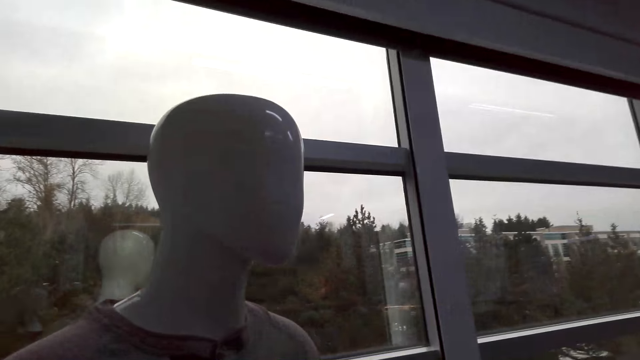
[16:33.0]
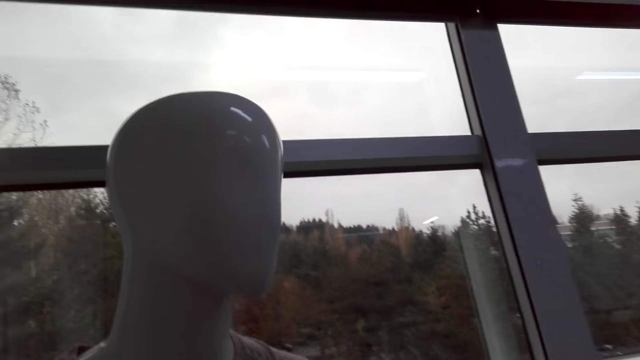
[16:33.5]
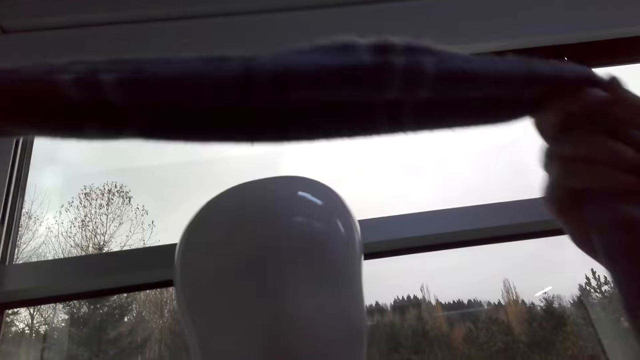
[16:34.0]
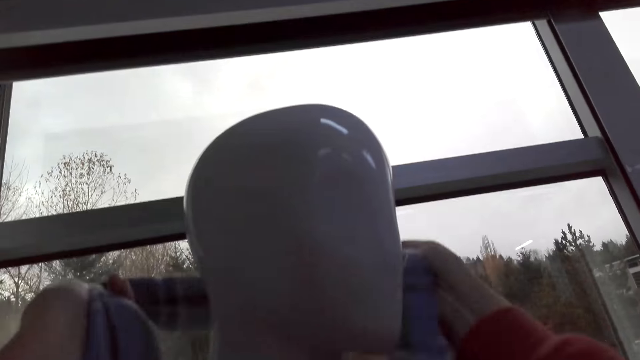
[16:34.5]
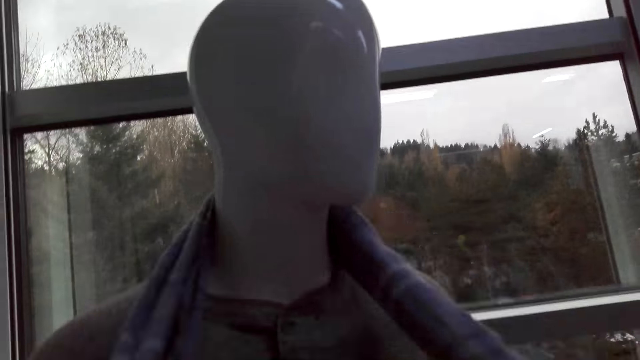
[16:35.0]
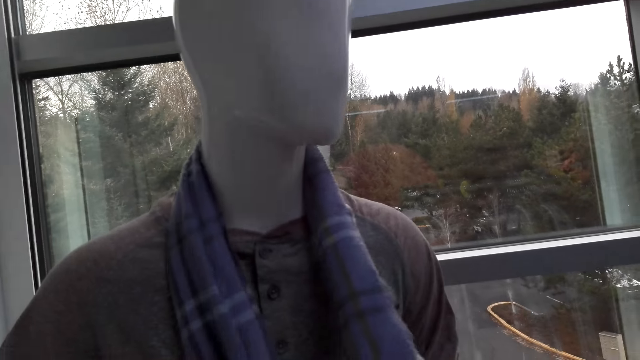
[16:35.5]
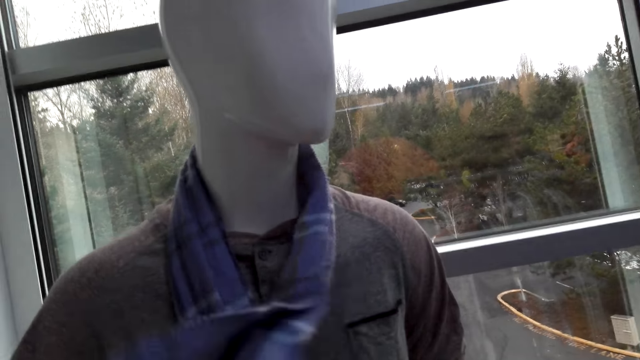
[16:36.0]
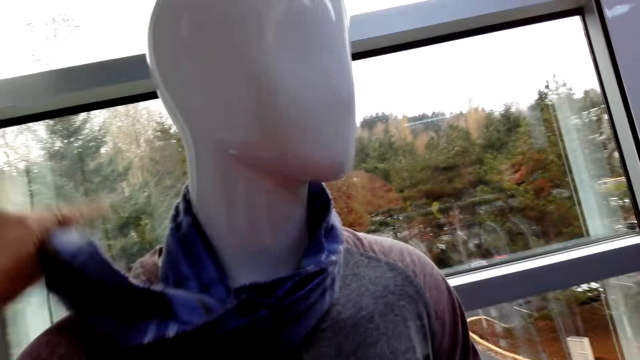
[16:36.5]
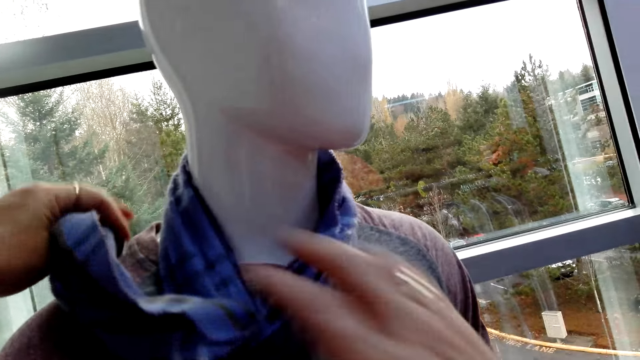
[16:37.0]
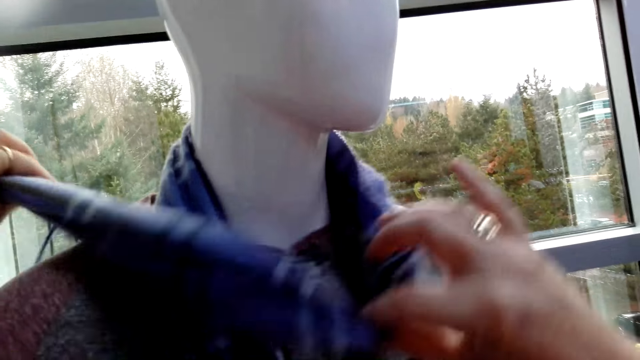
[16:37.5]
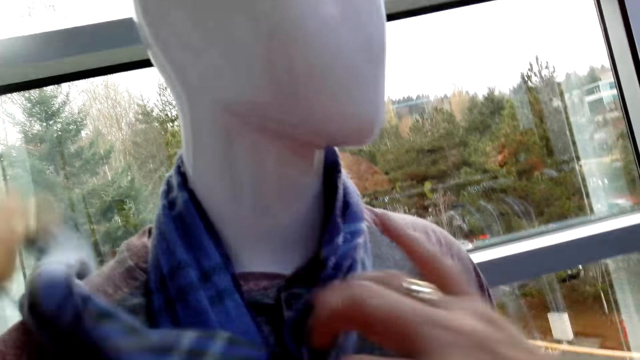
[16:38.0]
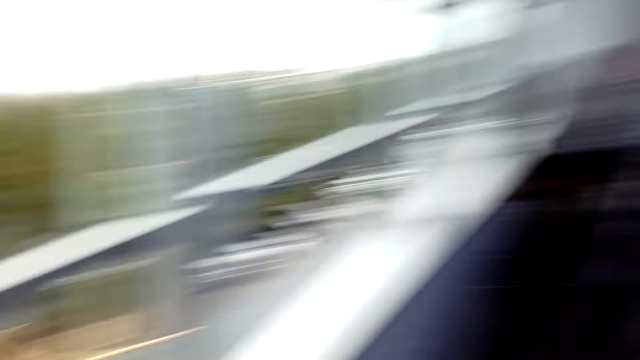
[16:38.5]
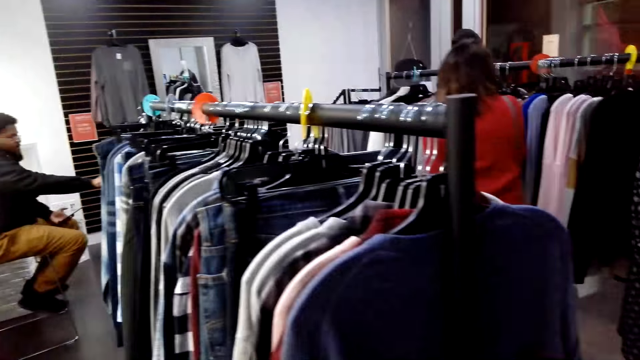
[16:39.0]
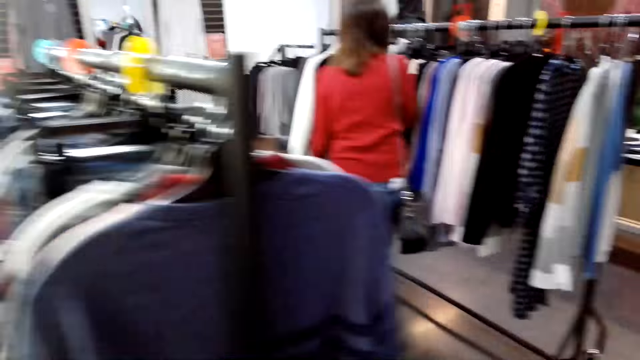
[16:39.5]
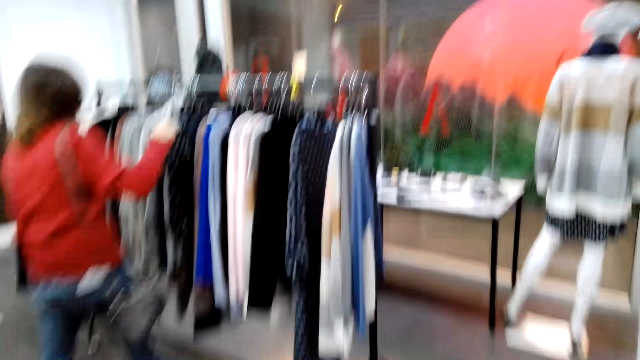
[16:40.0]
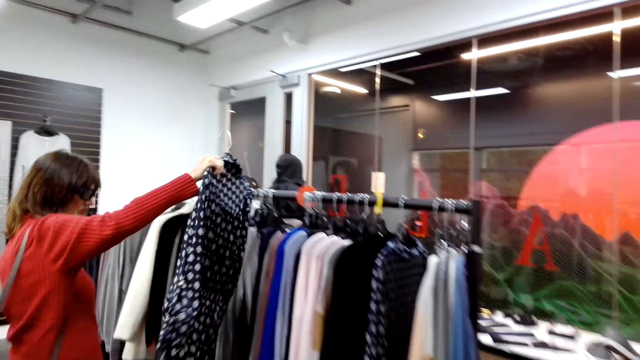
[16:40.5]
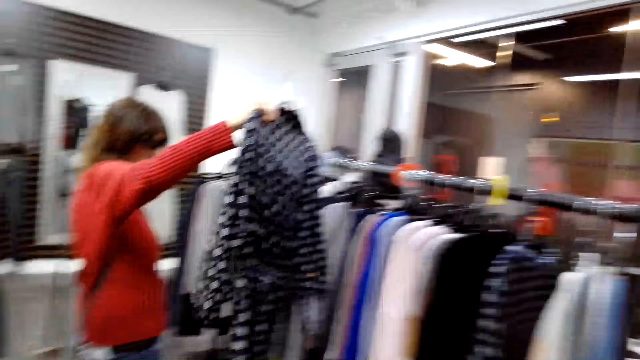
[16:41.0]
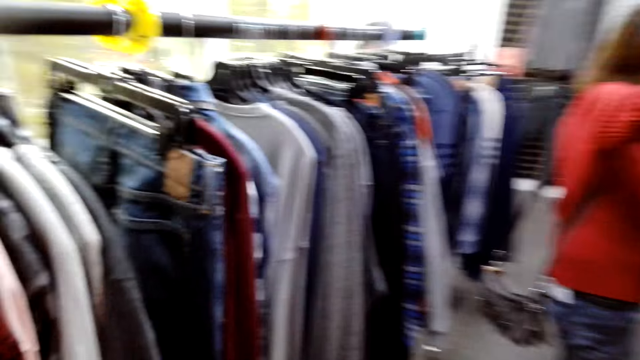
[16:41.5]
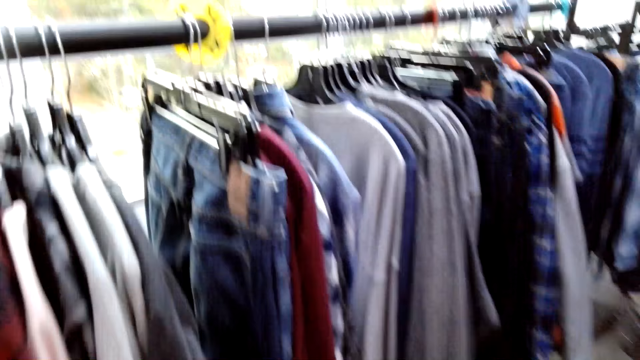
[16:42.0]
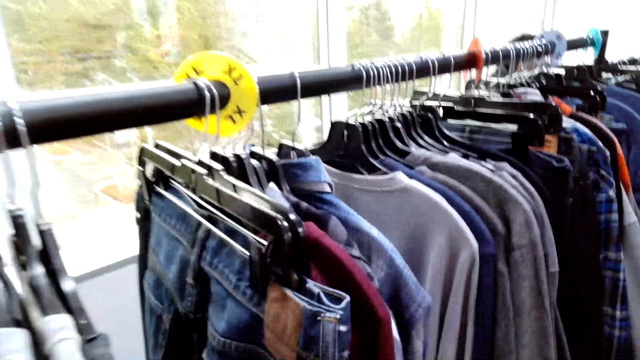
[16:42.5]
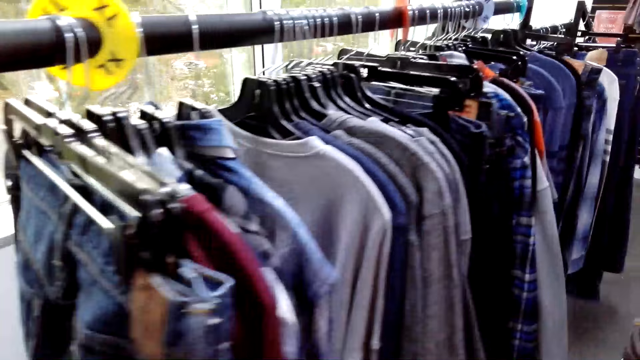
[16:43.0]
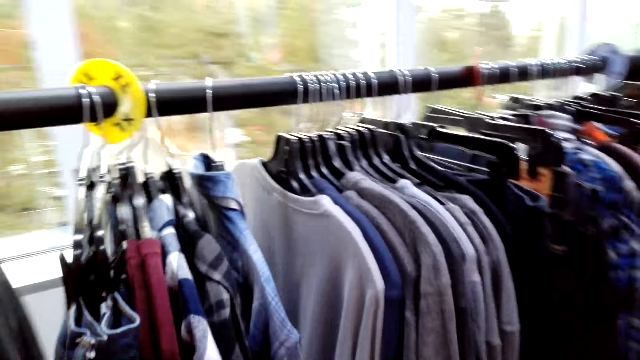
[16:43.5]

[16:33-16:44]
The camera wearer puts the scarf on the dummy. They walk around the shop.

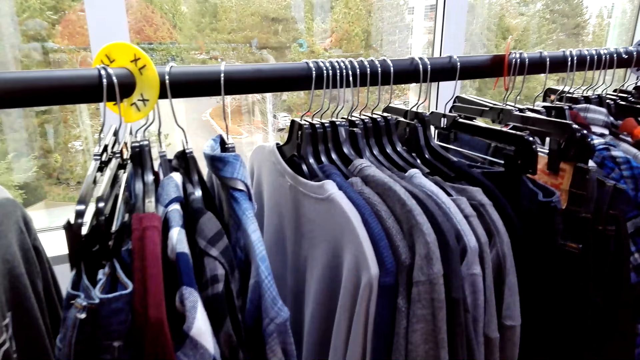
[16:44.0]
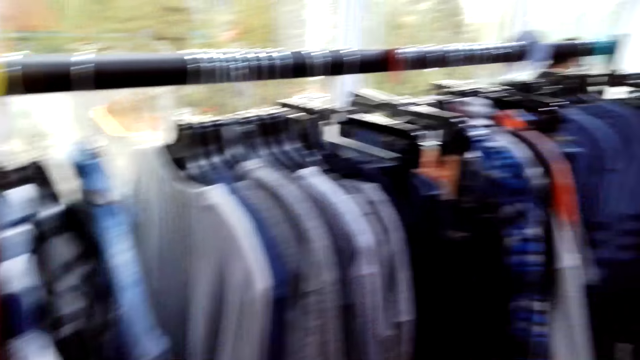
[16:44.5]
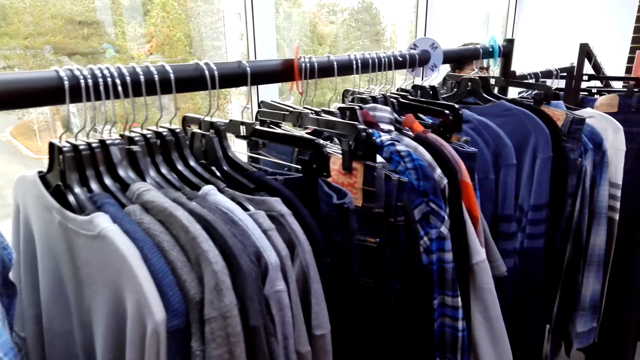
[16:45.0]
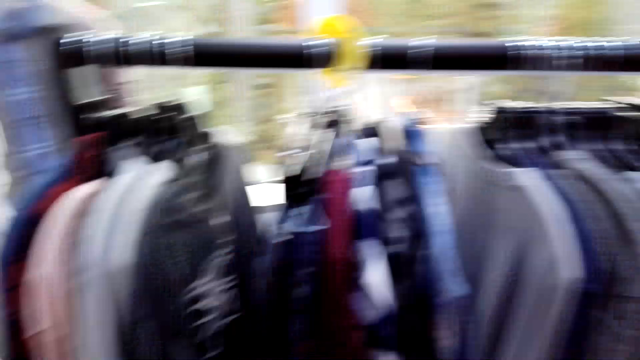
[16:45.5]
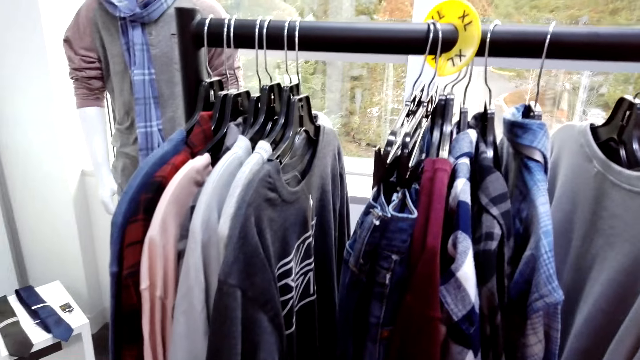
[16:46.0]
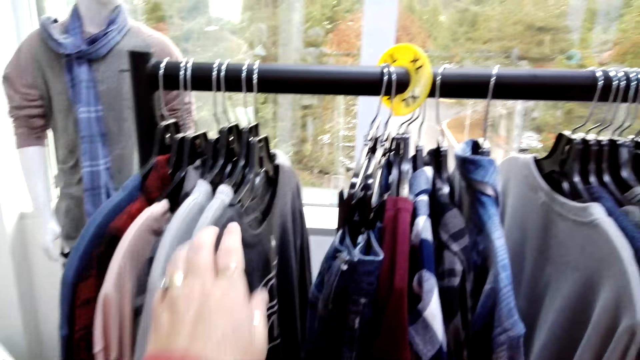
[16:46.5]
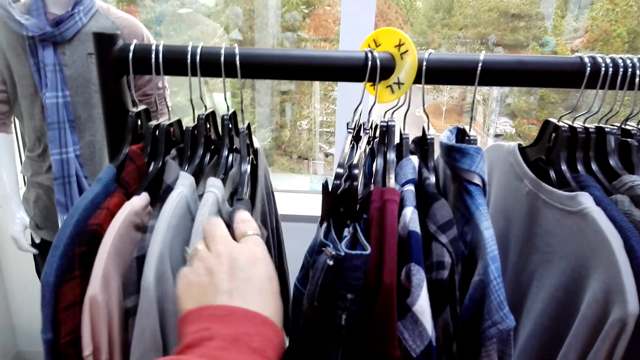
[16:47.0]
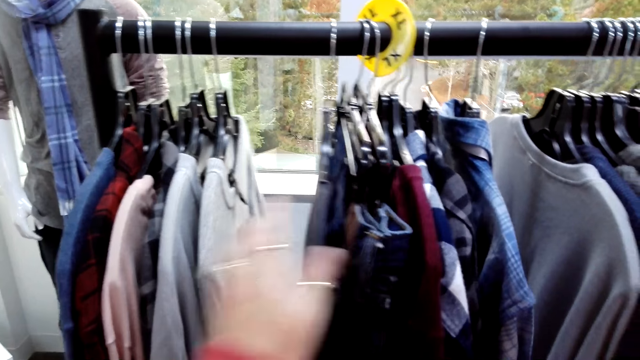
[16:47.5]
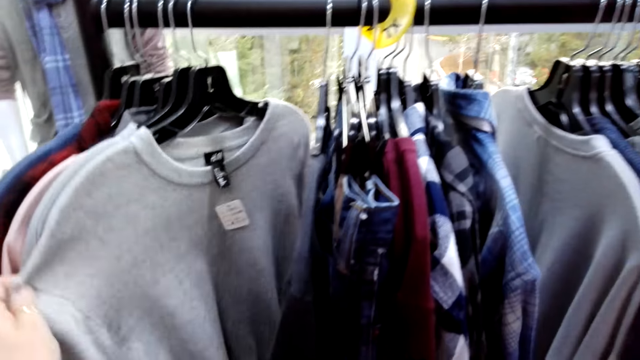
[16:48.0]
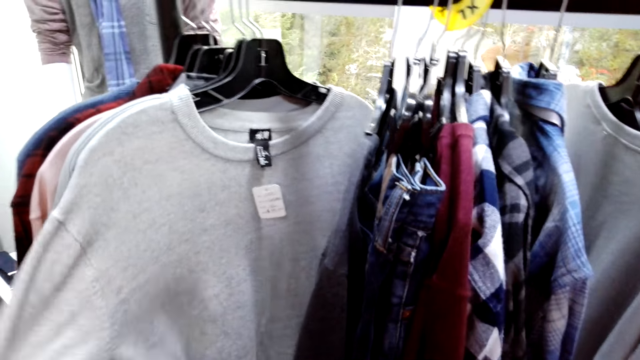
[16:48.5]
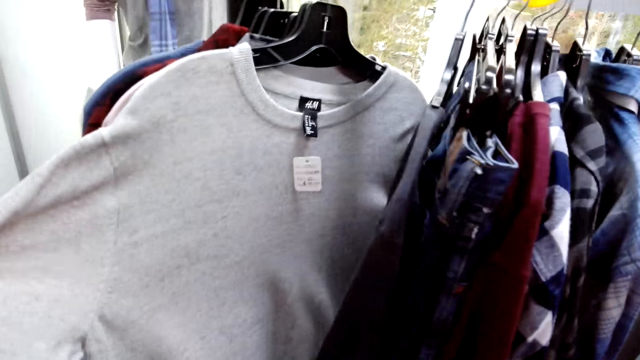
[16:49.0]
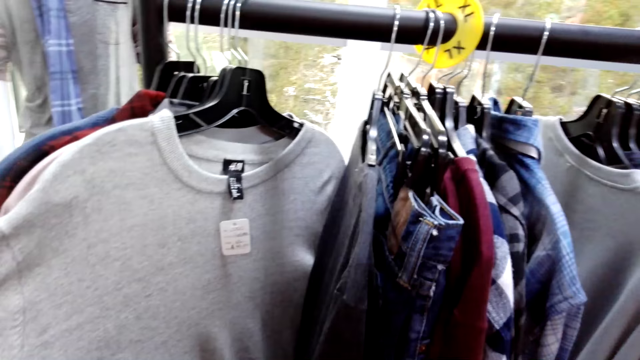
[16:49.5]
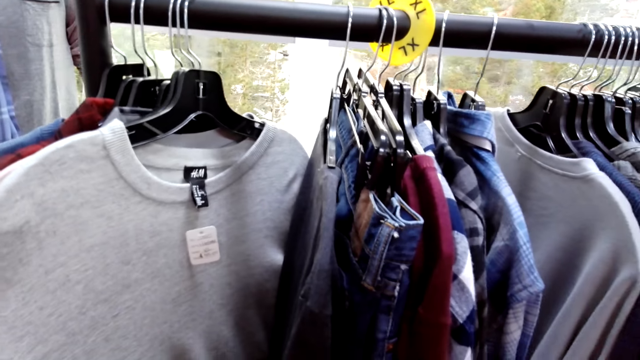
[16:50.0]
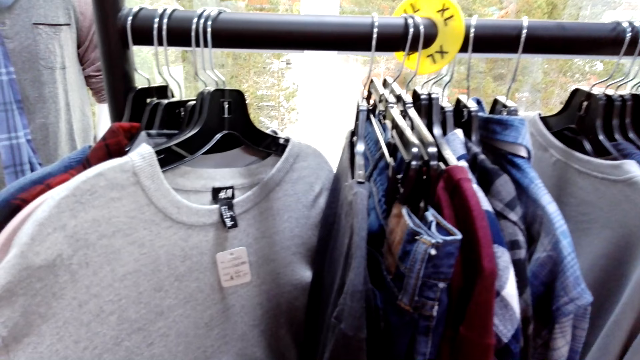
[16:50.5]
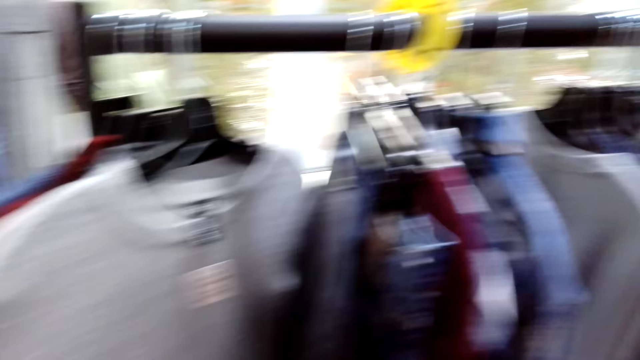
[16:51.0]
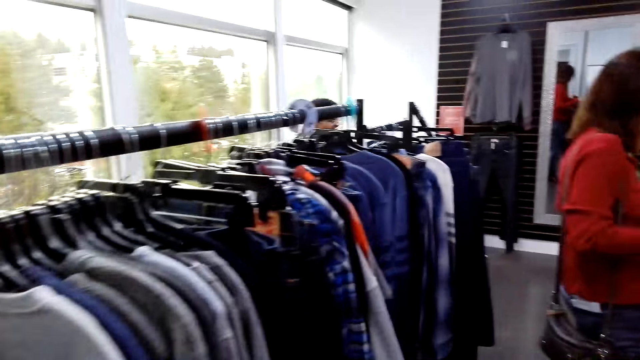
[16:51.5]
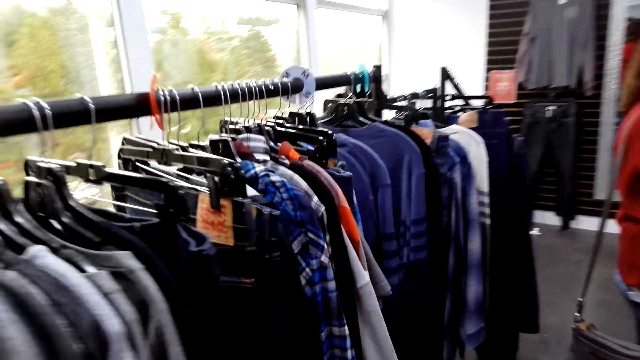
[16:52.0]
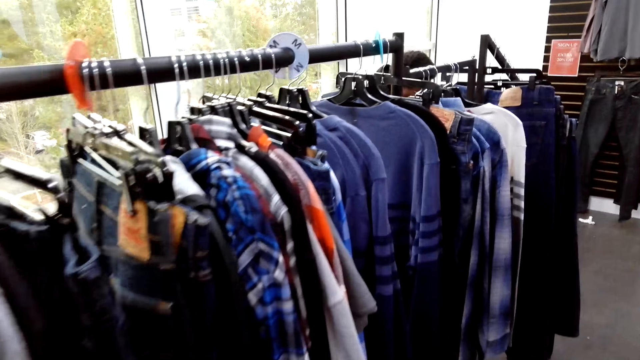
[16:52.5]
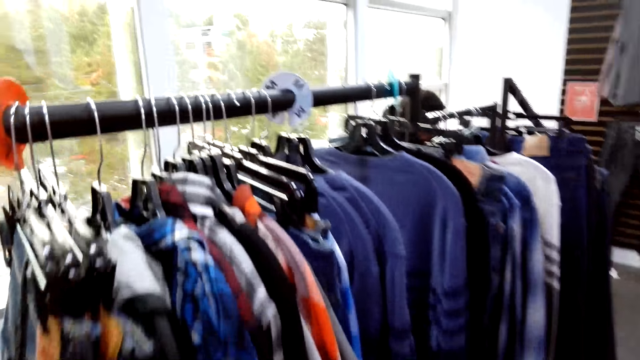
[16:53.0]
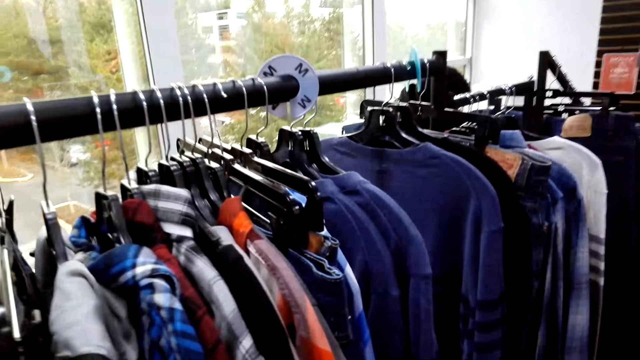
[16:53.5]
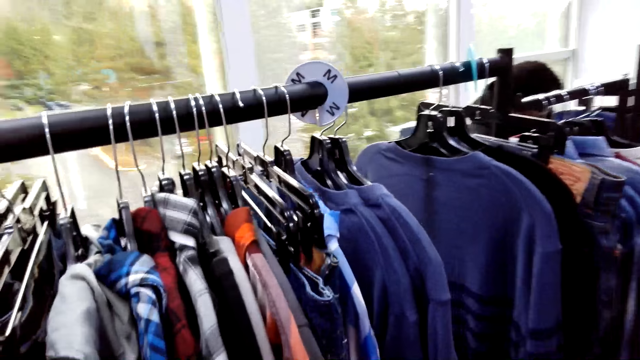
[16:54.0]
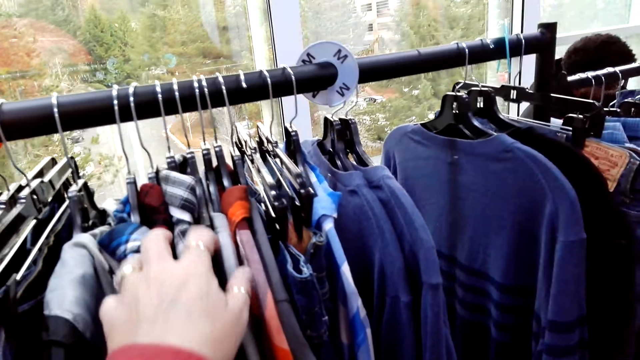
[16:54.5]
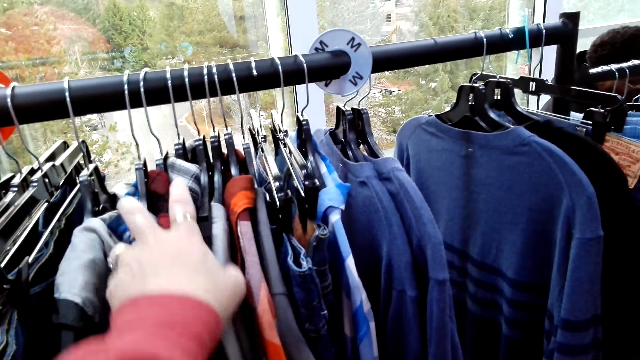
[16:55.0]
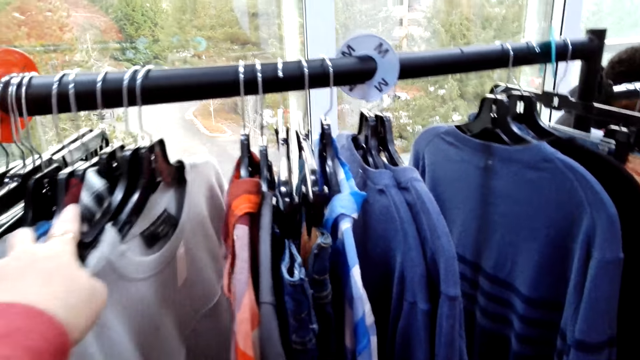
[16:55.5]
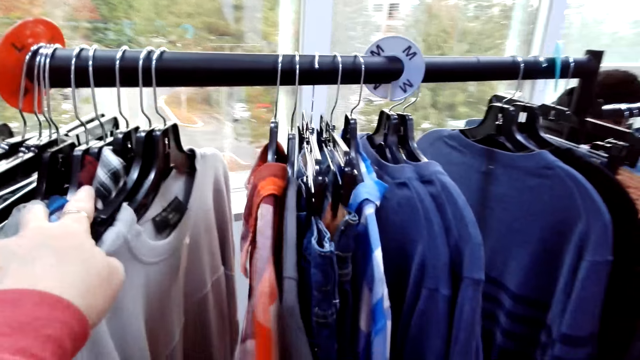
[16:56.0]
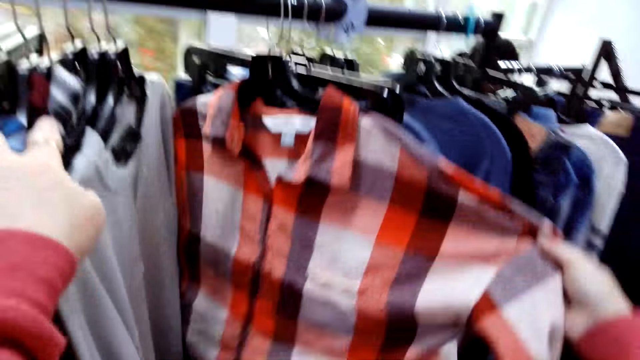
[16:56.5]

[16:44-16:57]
The camera wearer moves clothes on the clothes stand. They stare at clothes on the clothes stand. They walk around the shop. They move clothes on the clothes stand.
